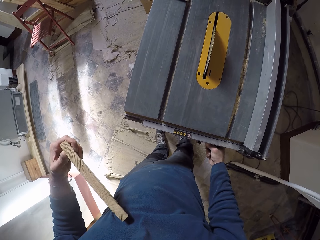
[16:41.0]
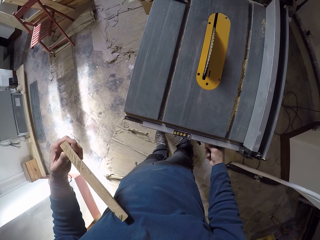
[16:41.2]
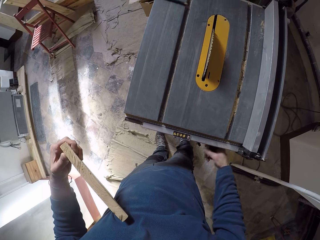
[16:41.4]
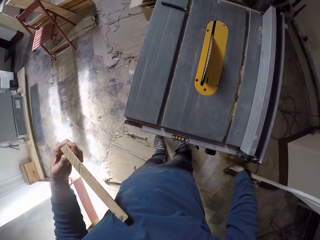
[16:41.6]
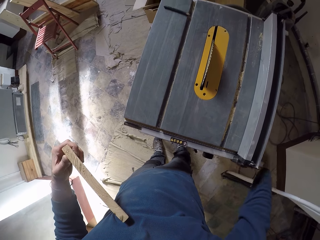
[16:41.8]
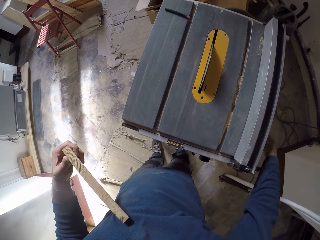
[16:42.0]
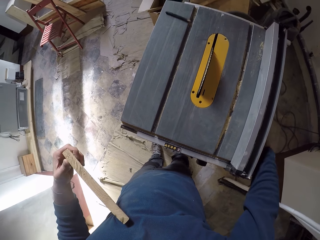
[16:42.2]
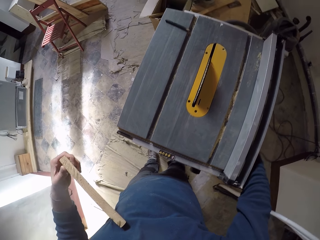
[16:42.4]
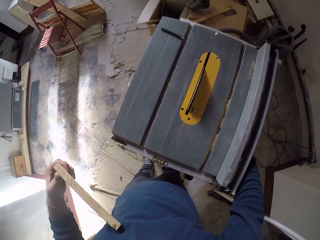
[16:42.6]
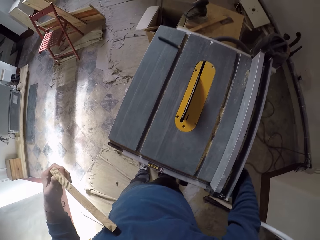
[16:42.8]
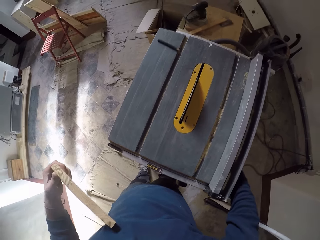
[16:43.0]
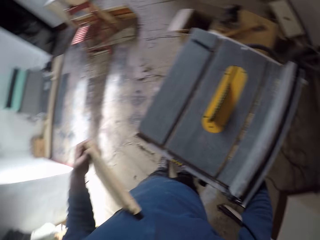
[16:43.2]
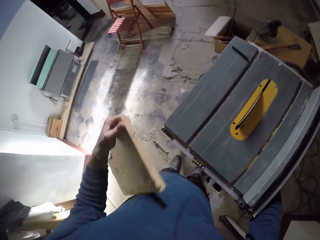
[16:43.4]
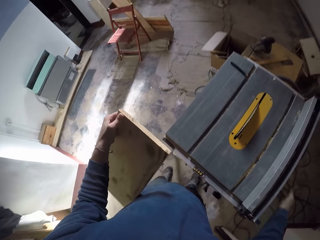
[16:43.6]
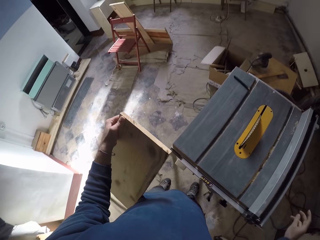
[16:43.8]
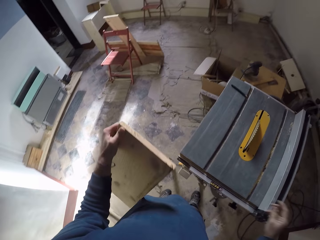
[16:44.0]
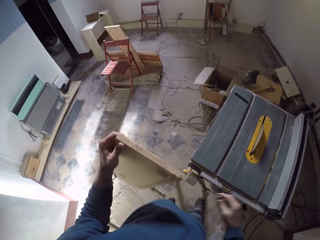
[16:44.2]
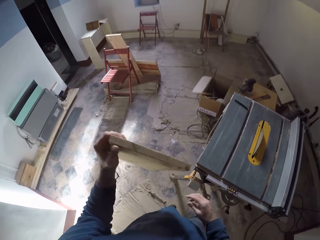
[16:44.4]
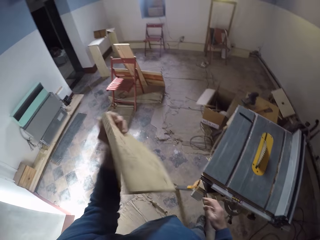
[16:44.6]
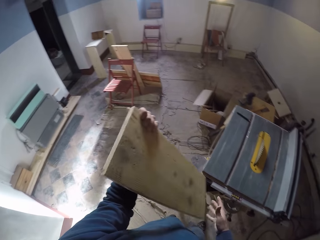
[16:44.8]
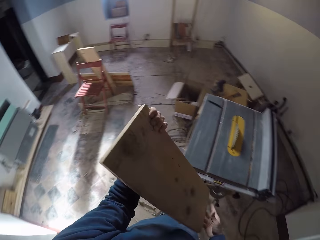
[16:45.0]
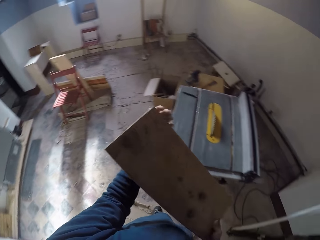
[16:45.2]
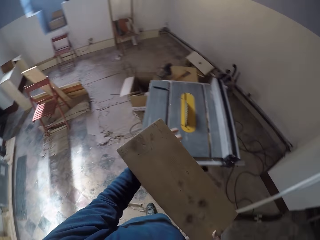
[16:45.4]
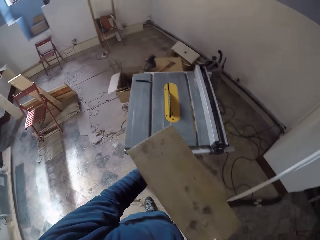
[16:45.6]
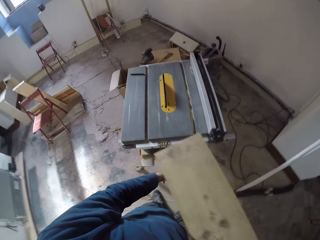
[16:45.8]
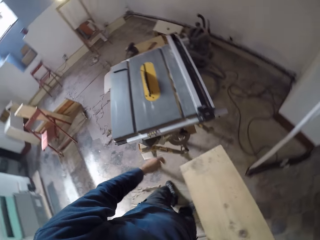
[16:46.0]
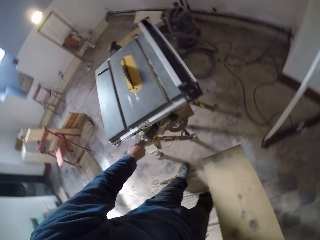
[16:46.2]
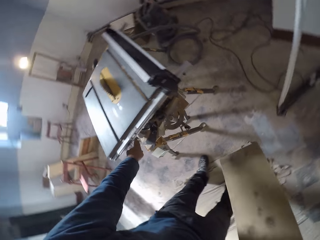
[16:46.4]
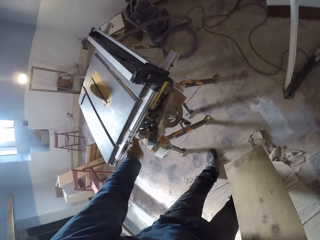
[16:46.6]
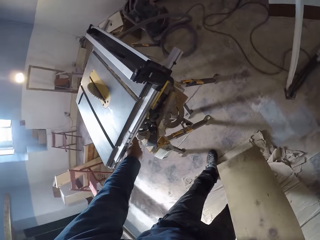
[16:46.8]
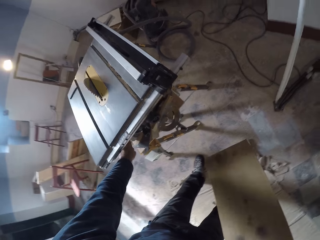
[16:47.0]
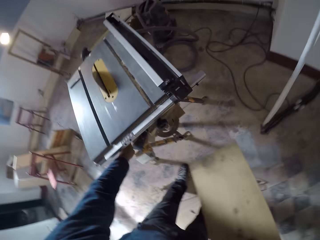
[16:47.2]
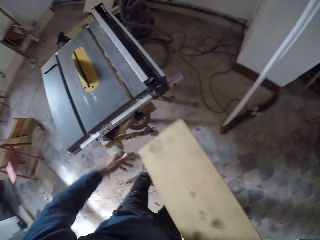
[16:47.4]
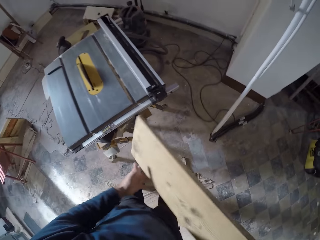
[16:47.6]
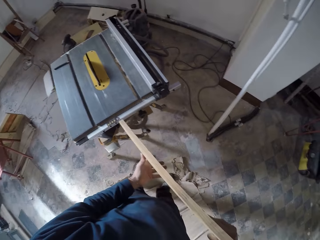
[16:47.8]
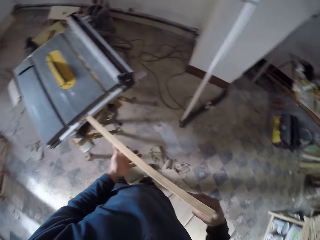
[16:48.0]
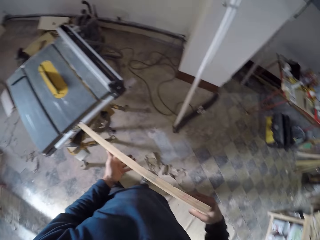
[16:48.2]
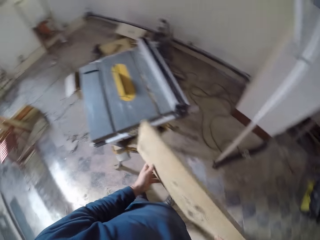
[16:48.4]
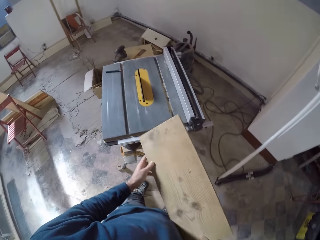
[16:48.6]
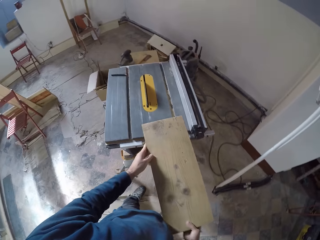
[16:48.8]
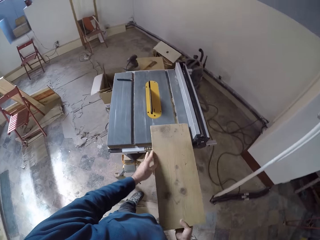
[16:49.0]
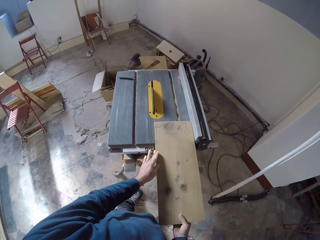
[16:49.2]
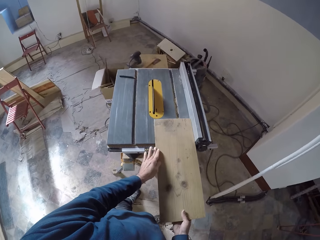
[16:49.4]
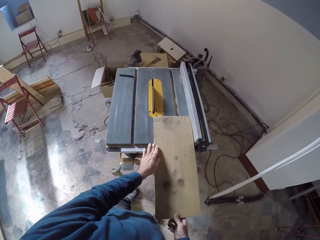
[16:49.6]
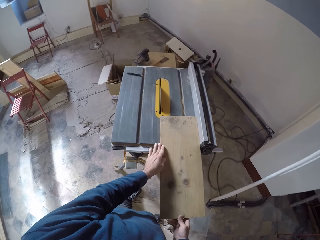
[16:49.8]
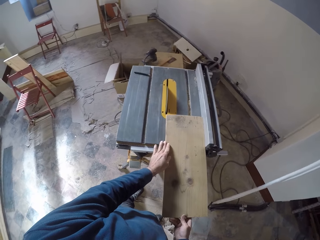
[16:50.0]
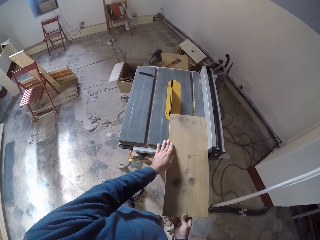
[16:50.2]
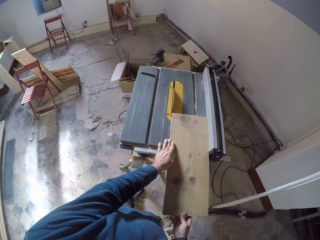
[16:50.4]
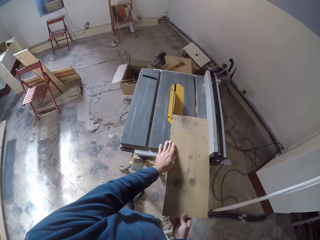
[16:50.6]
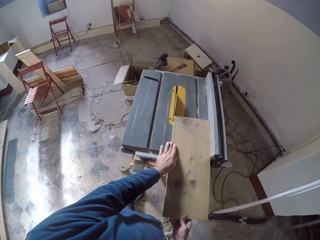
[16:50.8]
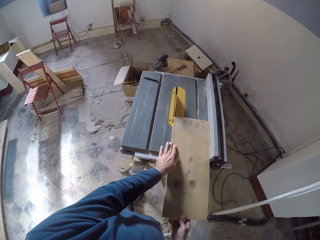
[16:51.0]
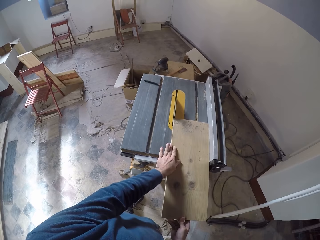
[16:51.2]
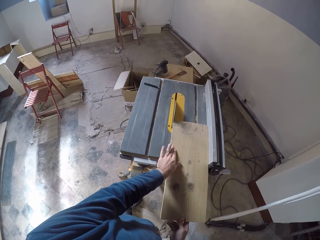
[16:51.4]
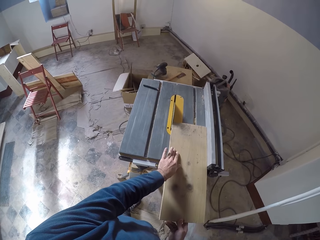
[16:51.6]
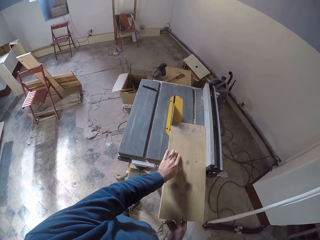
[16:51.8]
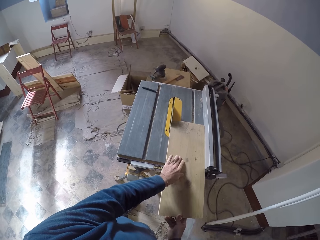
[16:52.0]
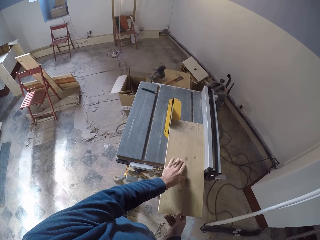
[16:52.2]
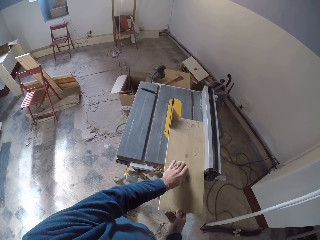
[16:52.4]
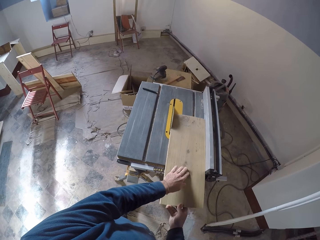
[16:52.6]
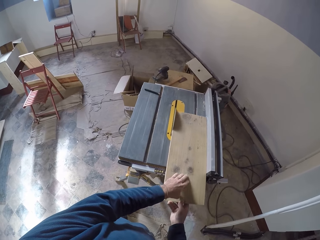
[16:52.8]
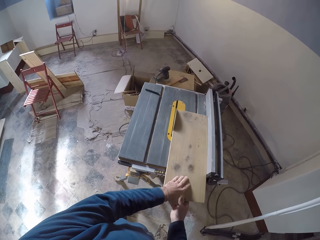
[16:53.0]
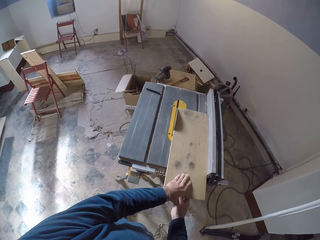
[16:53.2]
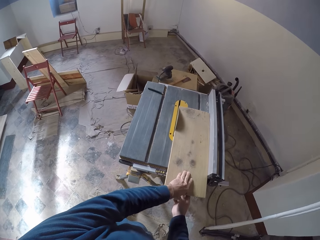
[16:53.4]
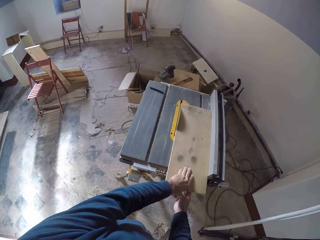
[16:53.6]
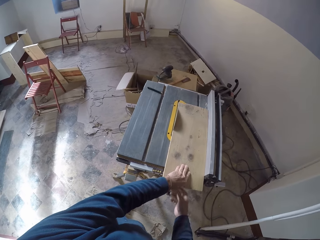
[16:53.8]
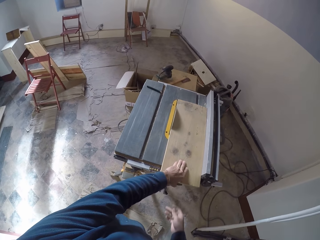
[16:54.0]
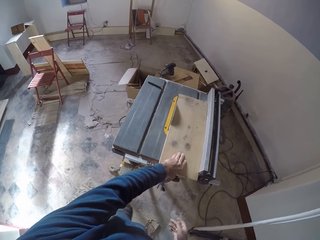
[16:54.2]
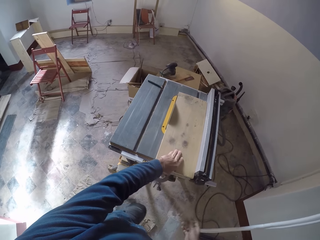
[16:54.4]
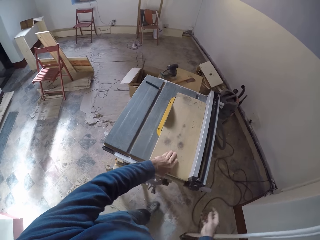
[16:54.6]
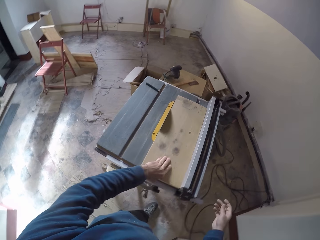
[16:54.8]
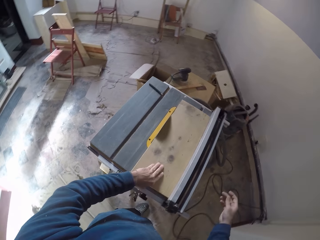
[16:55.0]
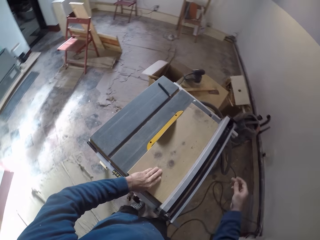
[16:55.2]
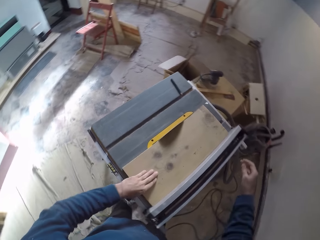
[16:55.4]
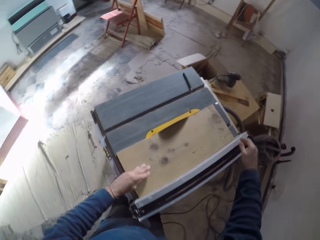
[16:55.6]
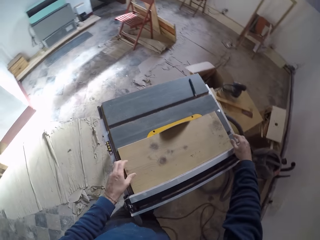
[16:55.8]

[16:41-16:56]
The camera wearer touches the blade lift with his right hand. He holds the wood plank with his right hand. He puts on the table saw with his left hand. He places the wood plank on the table saw with both hands. He cuts the wood plank with the table saw with both hands.

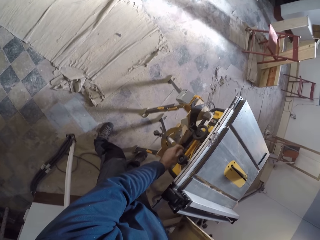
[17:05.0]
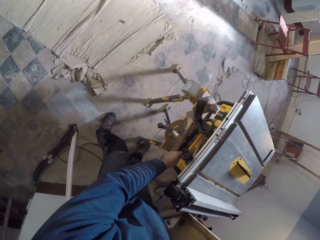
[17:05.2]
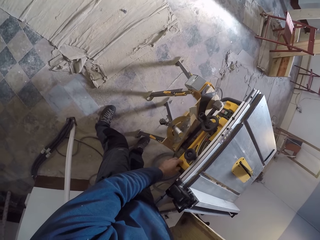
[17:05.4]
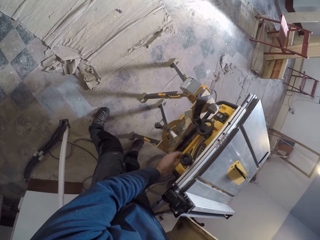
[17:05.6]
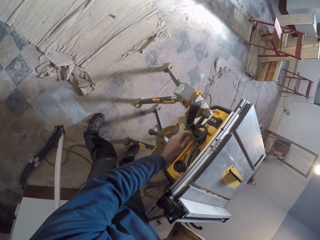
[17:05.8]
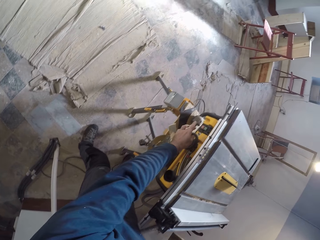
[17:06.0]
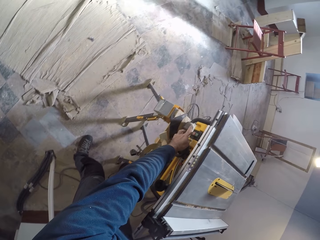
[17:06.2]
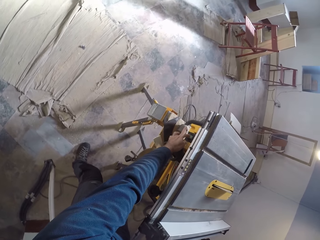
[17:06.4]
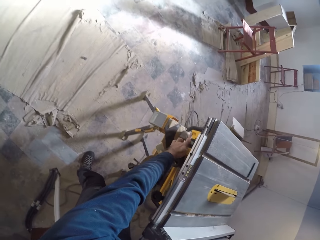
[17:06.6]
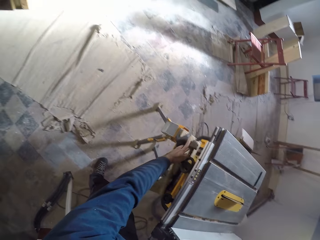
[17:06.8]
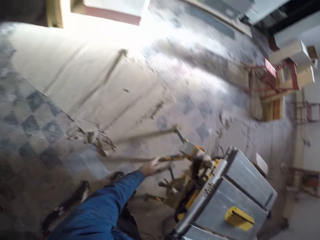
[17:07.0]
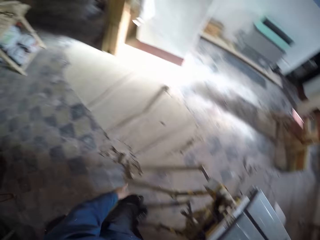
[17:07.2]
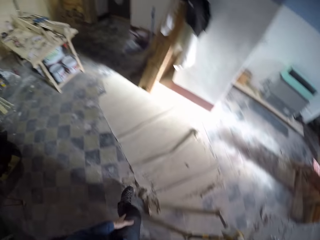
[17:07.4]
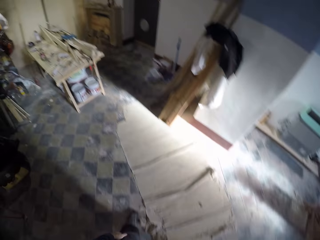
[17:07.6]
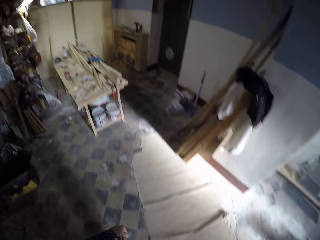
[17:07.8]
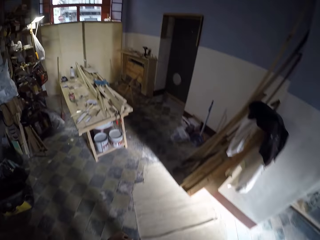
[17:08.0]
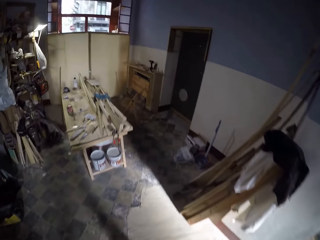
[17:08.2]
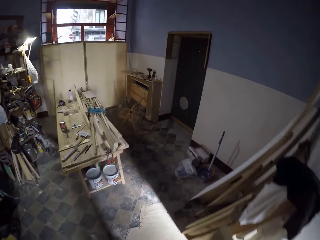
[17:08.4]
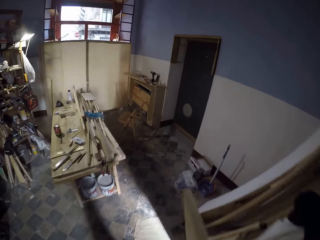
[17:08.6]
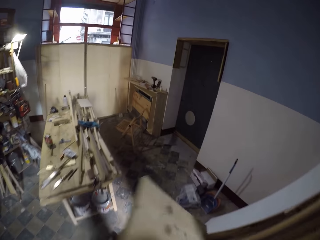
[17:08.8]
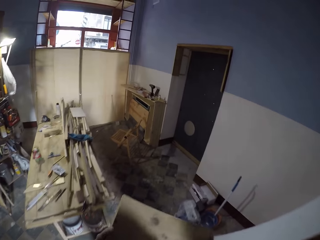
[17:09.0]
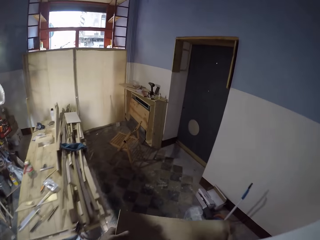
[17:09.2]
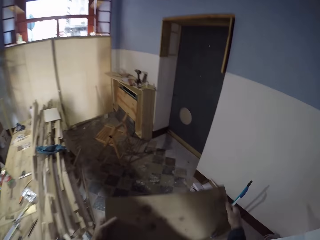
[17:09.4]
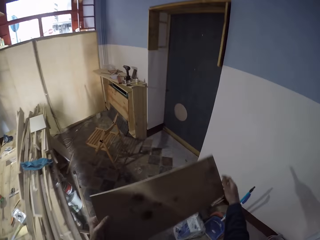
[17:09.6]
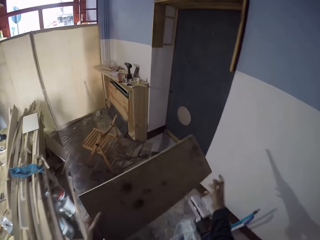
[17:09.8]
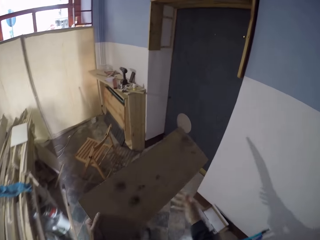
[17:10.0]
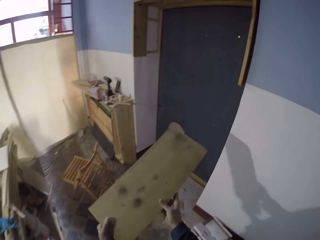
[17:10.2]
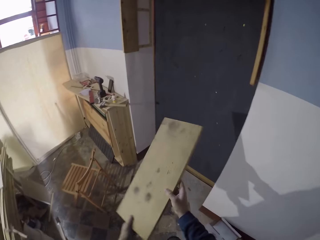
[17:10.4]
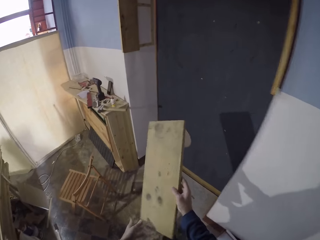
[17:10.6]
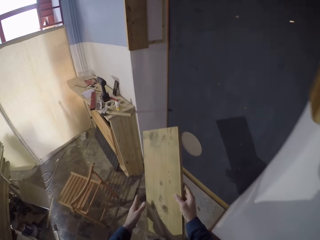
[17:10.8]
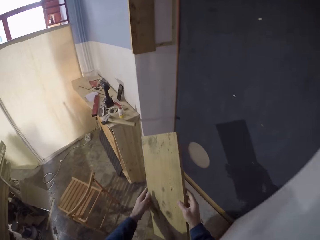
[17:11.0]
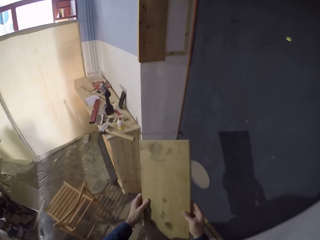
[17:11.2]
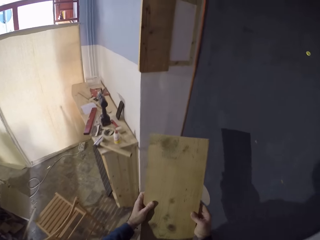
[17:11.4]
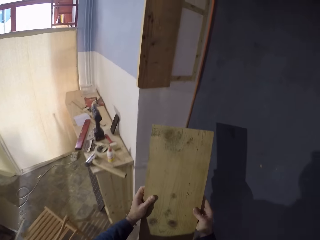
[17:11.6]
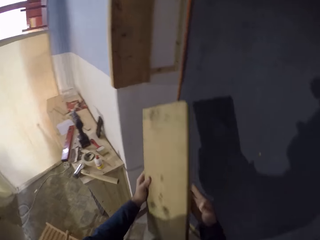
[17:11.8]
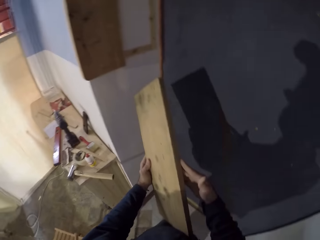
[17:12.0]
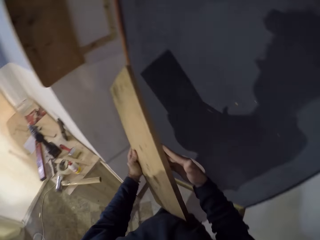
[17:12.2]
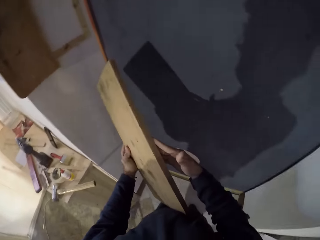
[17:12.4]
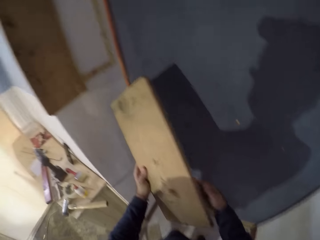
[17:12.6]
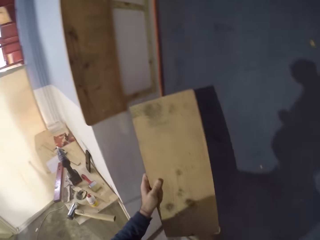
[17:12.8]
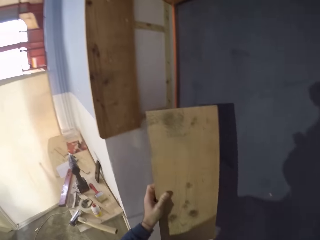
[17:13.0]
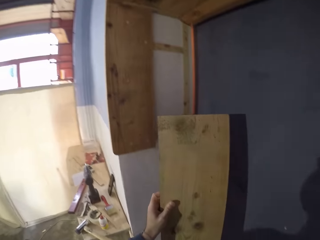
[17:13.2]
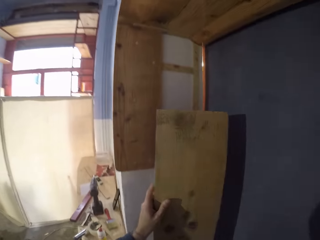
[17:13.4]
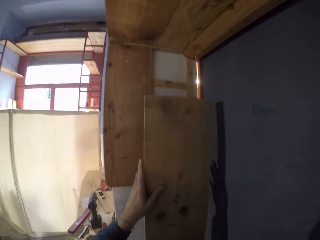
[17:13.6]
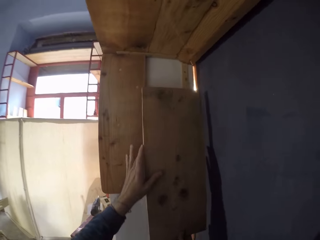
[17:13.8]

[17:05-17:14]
The camera wearer puts off the table saw with his left hand. He takes the wood.
